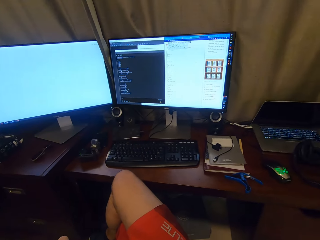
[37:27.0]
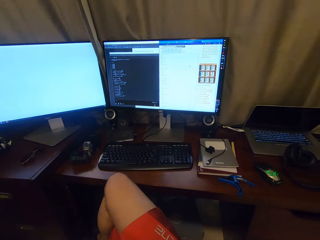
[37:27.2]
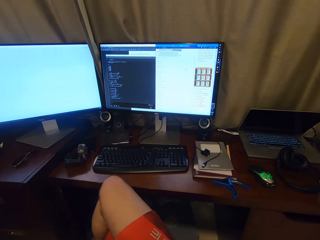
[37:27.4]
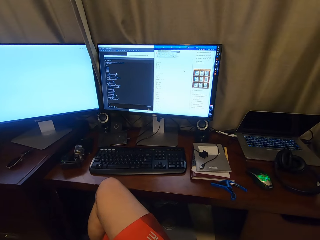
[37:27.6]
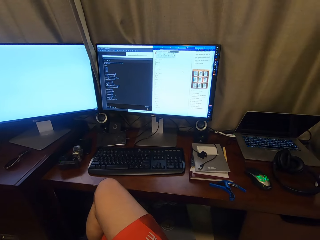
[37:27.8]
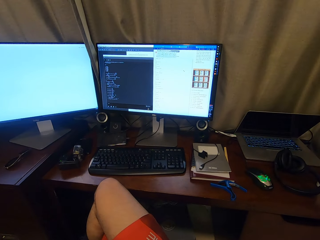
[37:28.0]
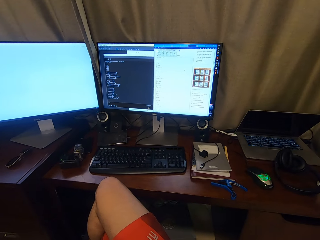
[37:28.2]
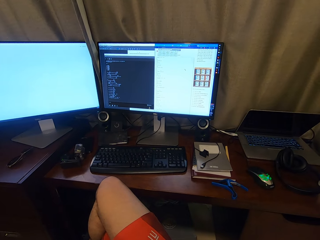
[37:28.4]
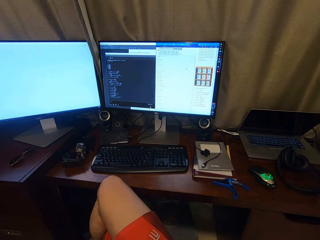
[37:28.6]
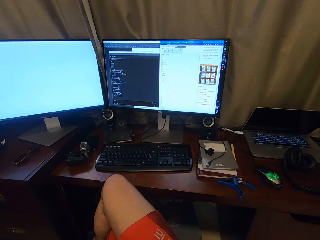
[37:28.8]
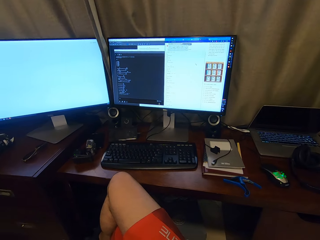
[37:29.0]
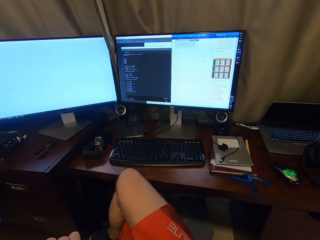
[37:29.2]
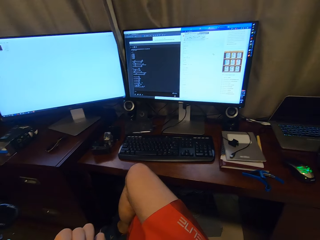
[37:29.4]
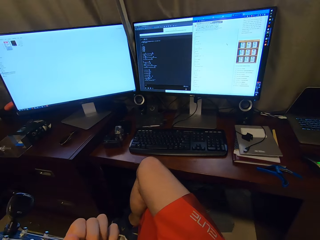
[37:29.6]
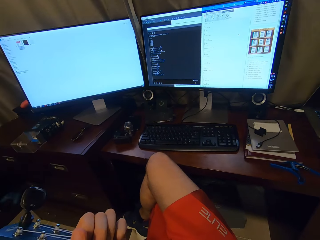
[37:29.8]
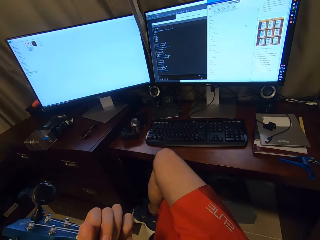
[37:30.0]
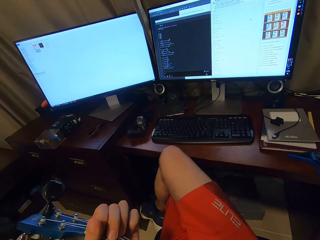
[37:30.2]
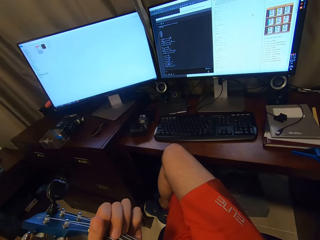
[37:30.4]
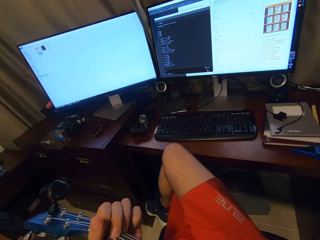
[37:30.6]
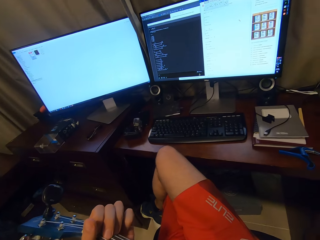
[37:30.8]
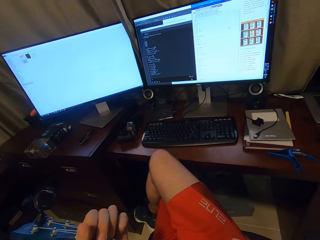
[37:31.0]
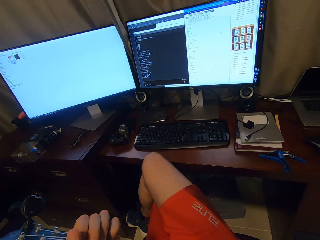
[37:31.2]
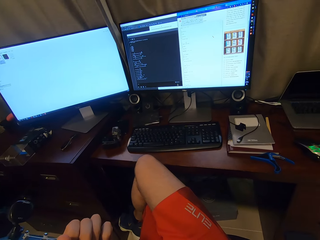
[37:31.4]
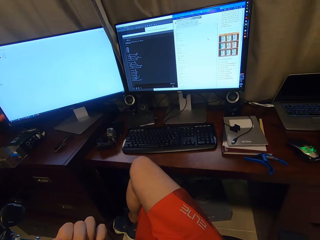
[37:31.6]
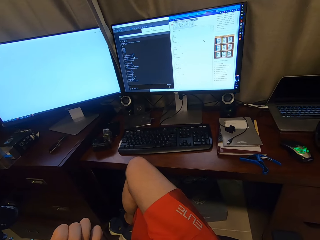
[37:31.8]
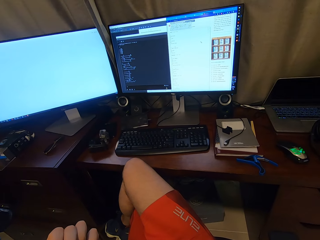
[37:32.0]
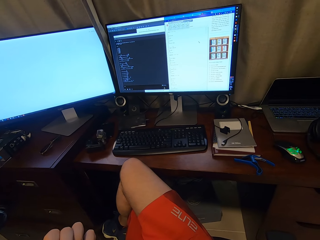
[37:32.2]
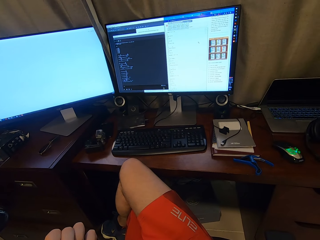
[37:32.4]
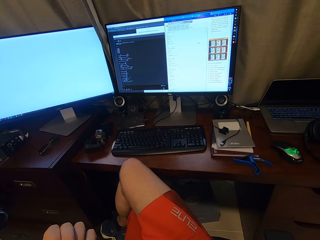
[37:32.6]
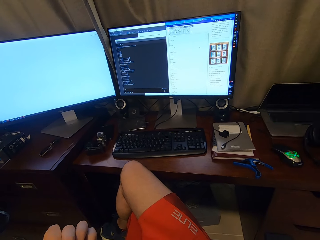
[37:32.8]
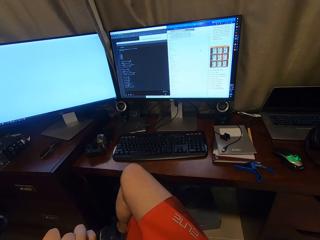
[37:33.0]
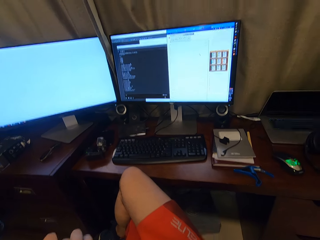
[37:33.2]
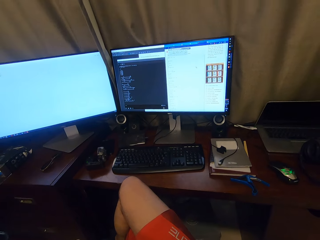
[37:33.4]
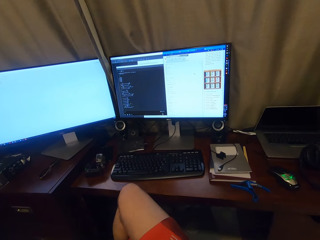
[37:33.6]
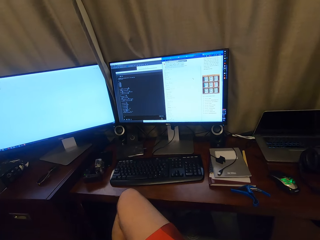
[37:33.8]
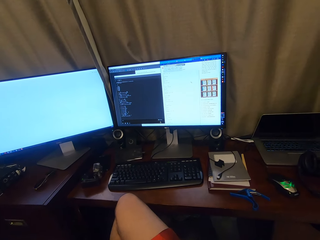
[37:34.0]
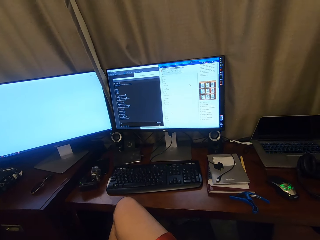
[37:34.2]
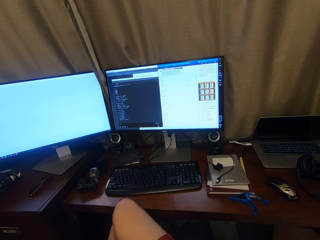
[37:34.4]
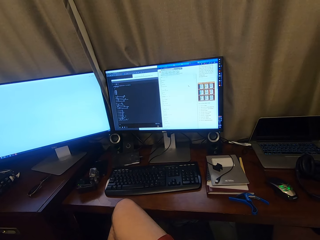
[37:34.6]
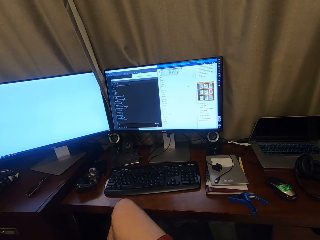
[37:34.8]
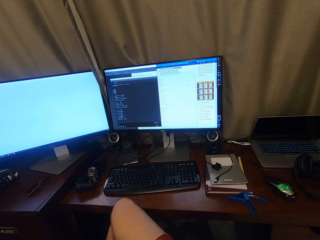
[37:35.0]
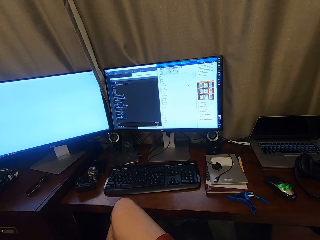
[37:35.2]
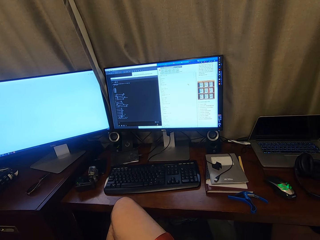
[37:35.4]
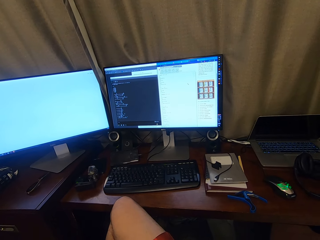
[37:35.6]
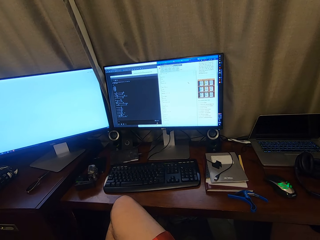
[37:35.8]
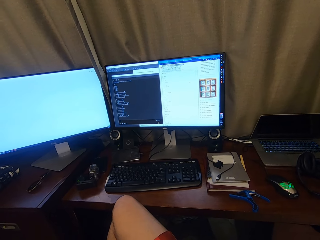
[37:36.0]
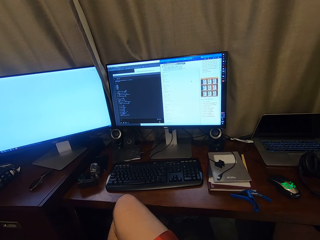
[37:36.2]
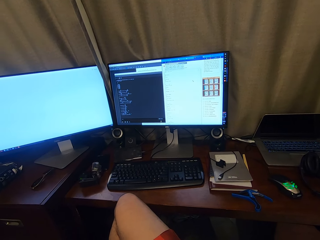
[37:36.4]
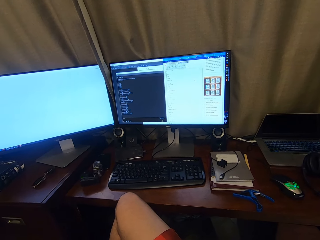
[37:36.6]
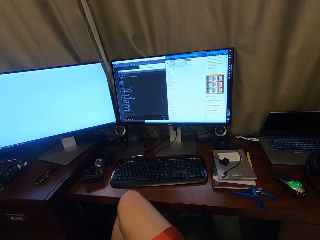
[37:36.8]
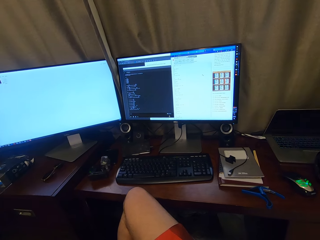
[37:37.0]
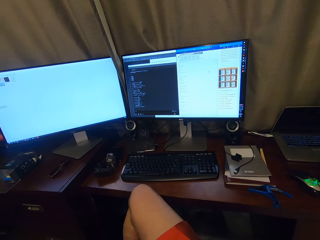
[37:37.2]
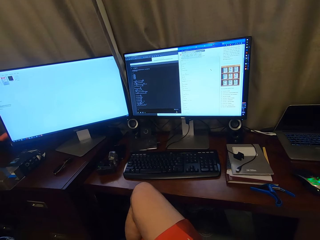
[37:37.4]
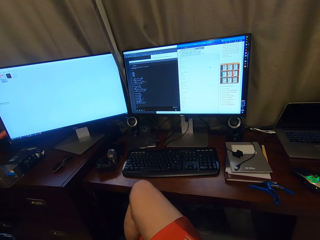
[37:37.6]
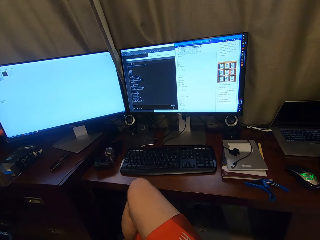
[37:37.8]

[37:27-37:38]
The camera wearer looks around.

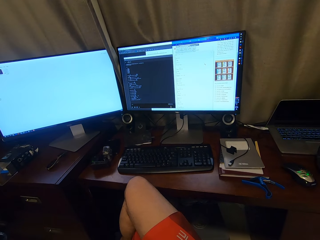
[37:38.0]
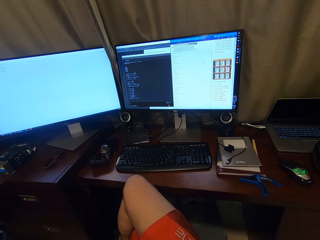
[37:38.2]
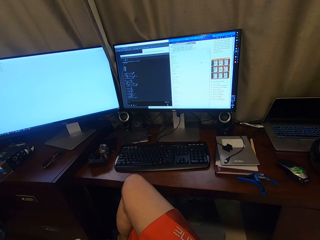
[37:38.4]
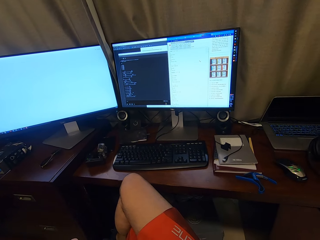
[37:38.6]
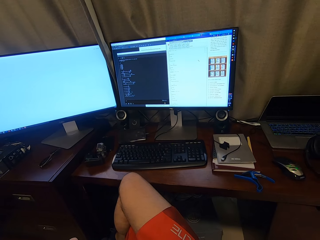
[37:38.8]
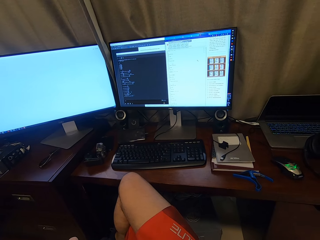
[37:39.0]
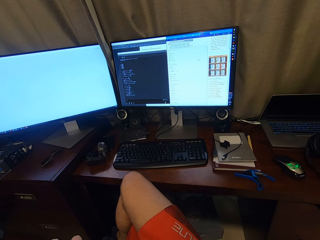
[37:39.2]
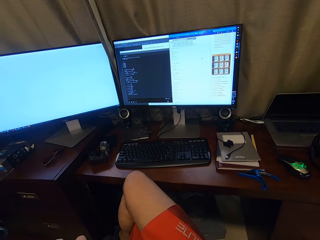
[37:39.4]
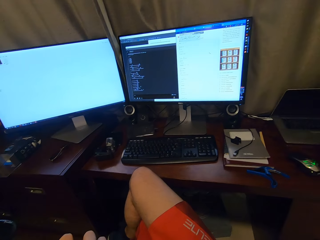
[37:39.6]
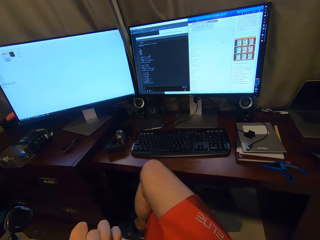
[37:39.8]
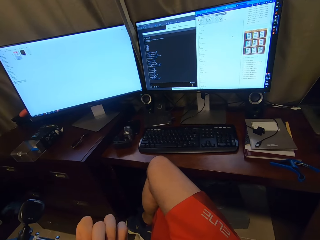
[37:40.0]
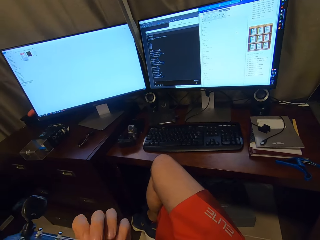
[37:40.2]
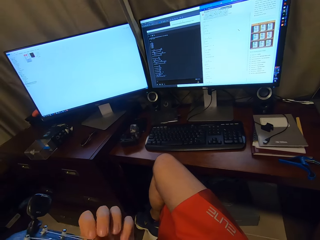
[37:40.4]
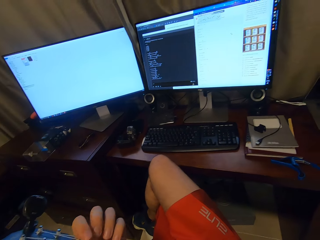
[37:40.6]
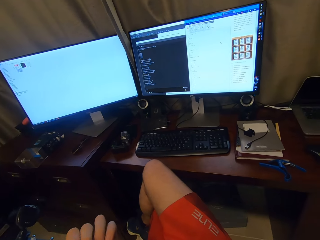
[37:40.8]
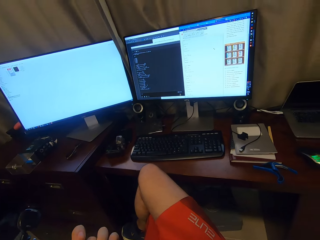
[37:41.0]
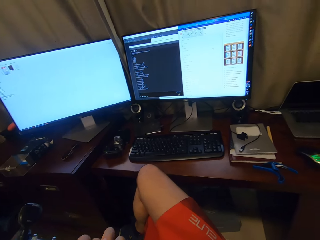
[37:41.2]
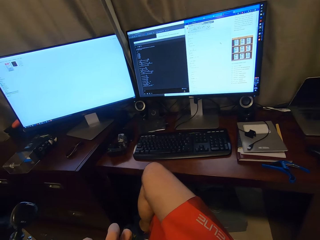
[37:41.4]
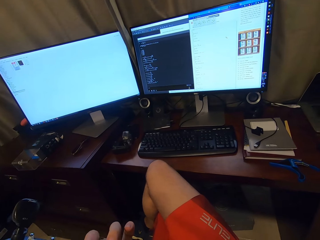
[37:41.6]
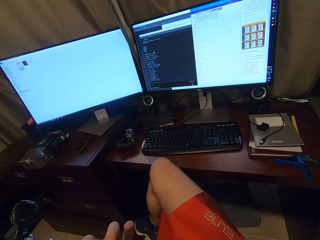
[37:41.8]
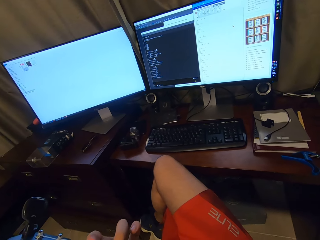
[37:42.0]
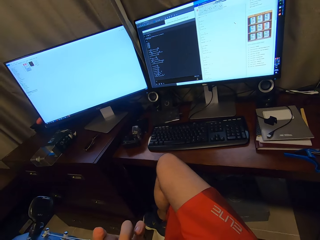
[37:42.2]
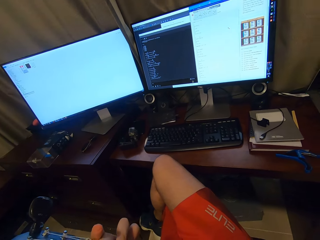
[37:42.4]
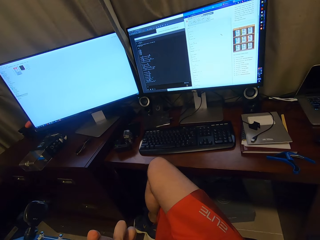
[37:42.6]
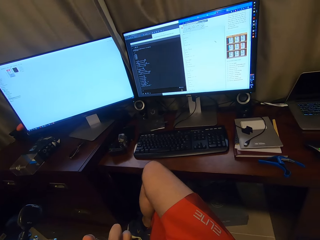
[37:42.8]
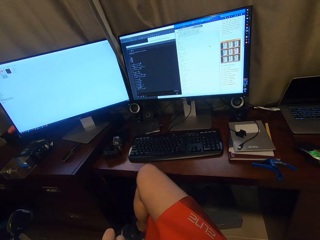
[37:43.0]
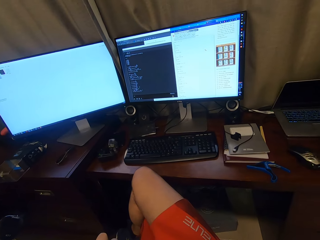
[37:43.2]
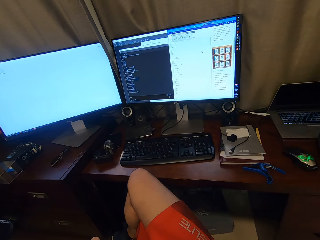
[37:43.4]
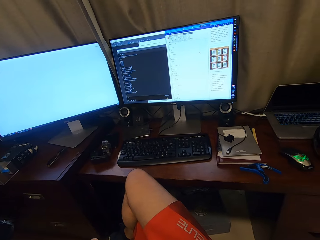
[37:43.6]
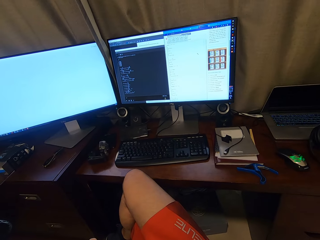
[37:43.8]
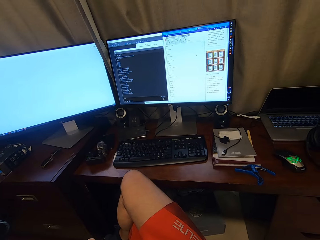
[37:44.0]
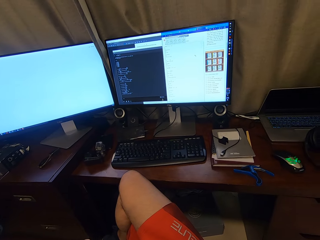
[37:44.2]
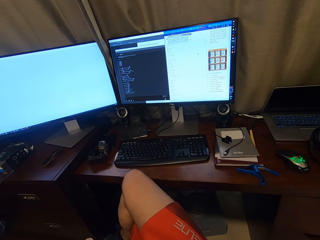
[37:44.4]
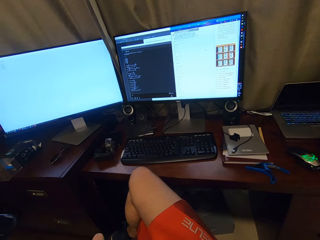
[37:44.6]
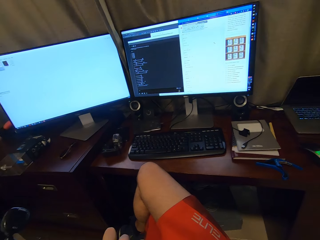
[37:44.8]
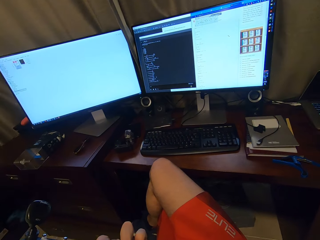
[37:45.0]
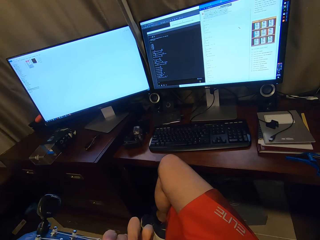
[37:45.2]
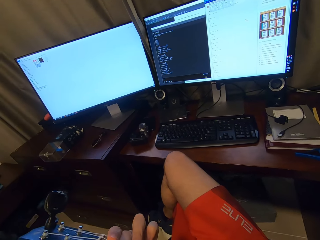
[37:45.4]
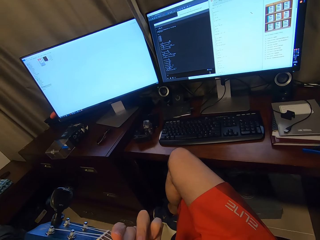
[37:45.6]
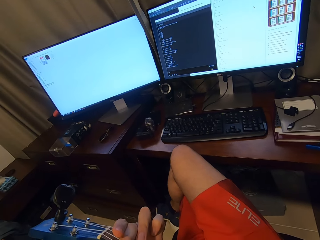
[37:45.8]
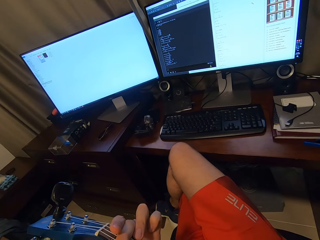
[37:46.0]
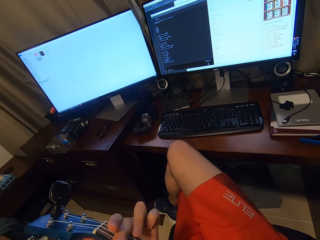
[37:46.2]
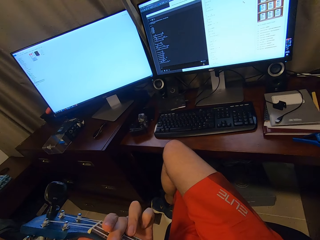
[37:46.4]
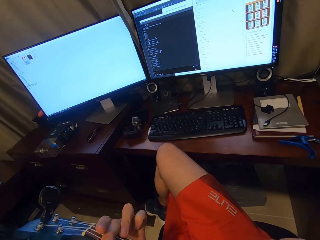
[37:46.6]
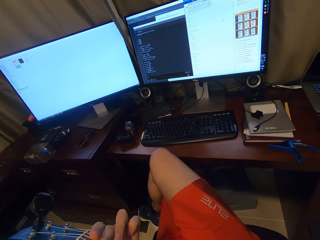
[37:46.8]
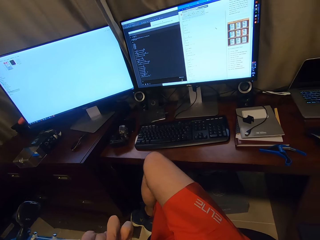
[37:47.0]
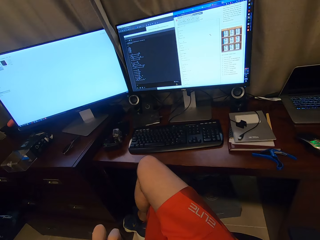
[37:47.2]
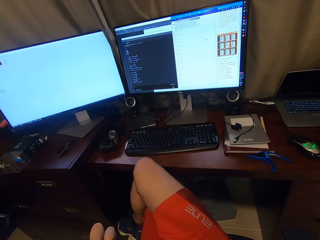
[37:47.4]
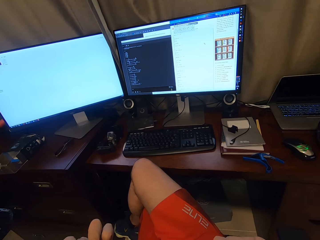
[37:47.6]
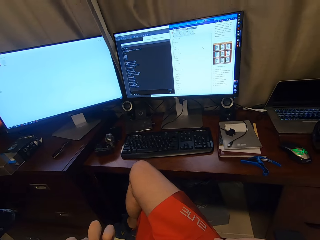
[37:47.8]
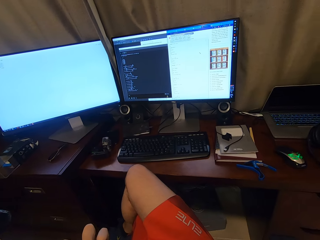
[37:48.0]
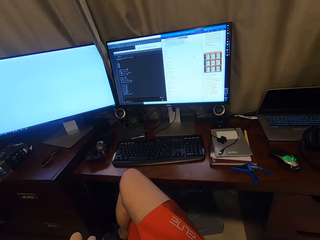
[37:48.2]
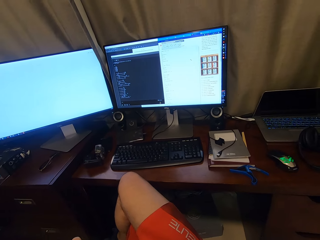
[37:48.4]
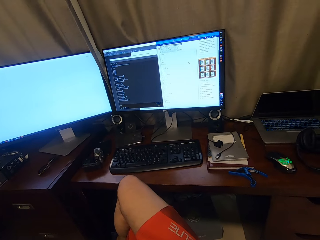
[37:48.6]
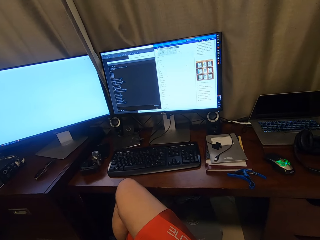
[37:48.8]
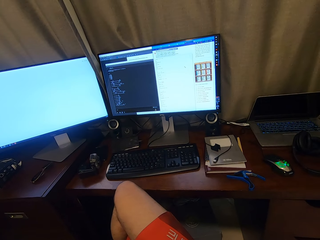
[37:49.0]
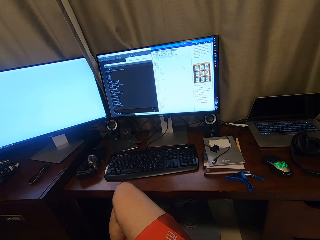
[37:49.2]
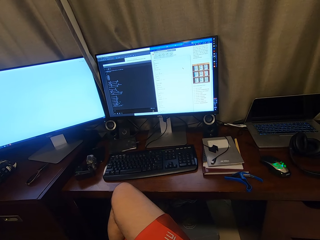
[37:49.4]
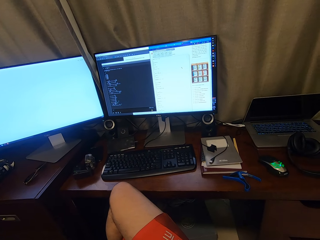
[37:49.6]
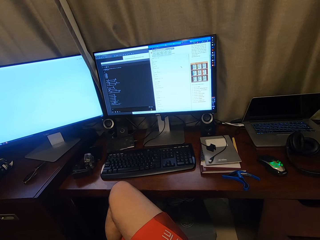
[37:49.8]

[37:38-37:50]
The camera wearer plays a guitar.
